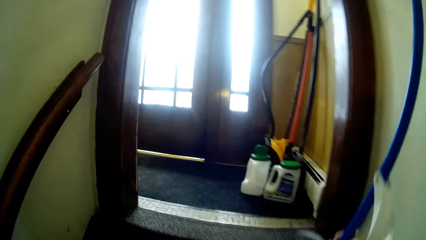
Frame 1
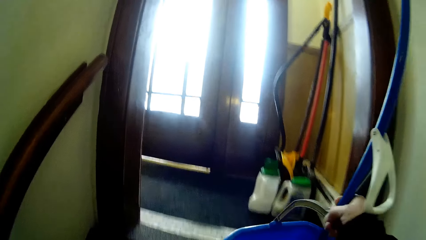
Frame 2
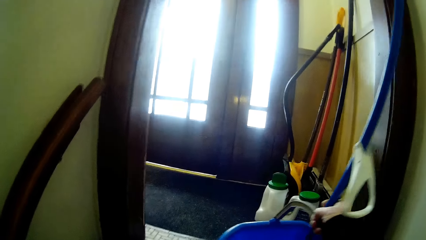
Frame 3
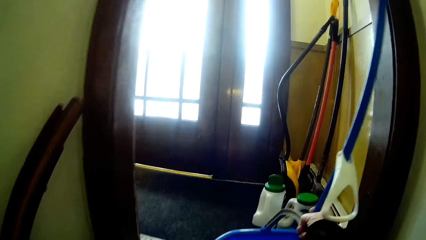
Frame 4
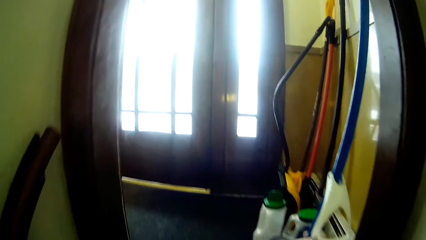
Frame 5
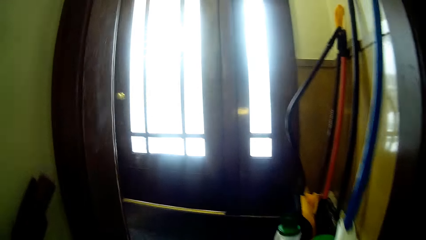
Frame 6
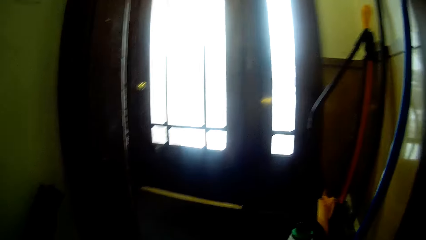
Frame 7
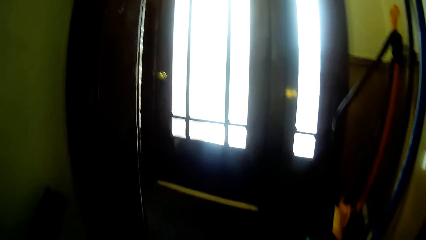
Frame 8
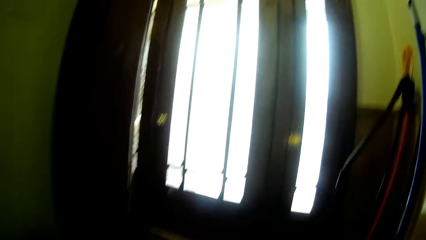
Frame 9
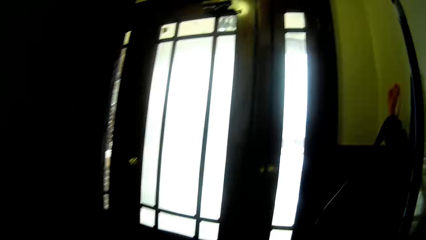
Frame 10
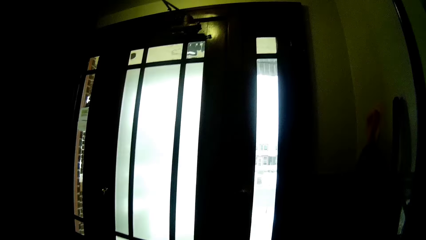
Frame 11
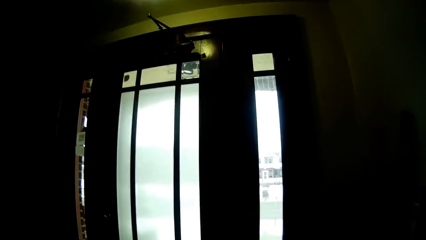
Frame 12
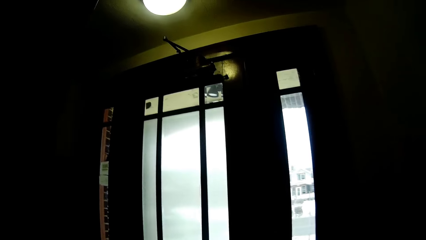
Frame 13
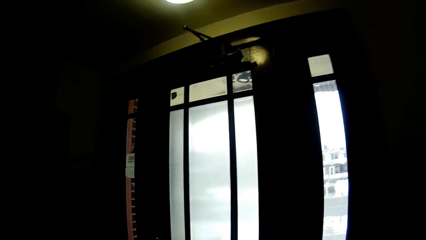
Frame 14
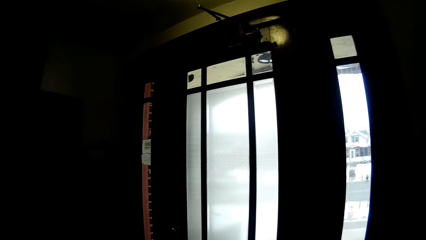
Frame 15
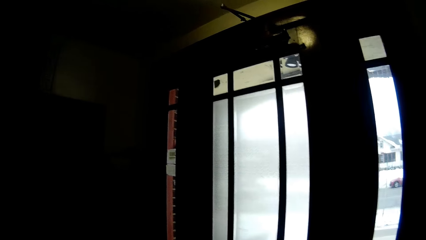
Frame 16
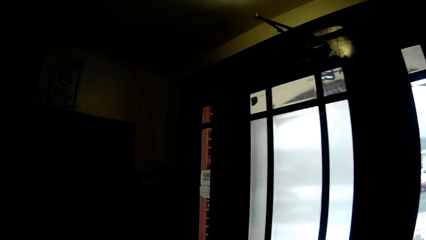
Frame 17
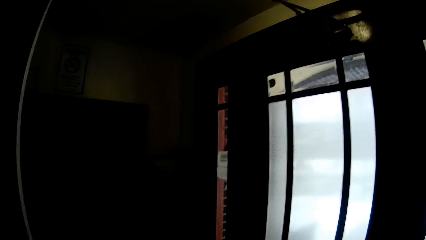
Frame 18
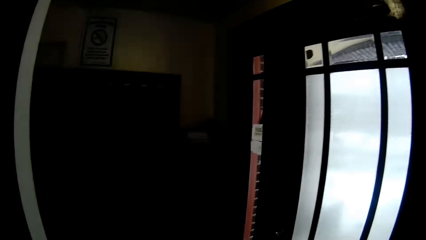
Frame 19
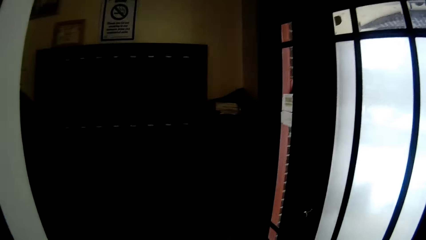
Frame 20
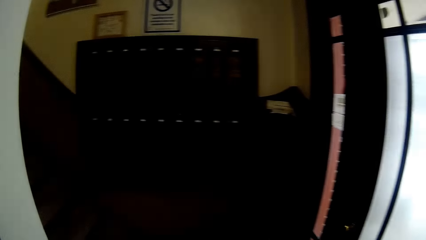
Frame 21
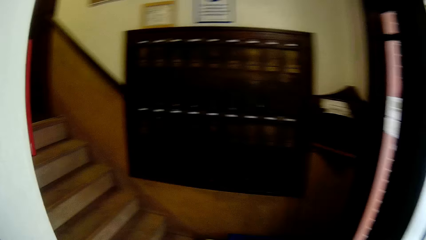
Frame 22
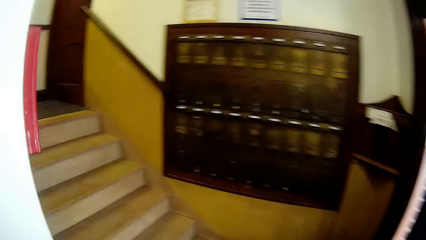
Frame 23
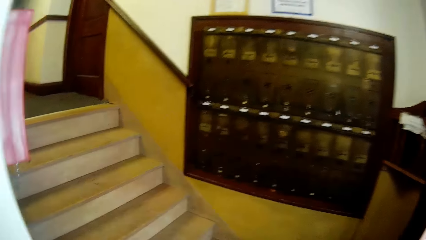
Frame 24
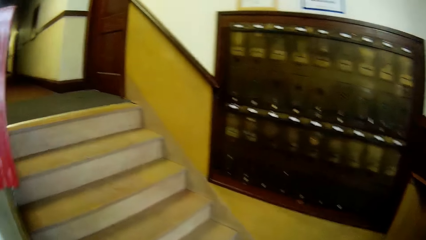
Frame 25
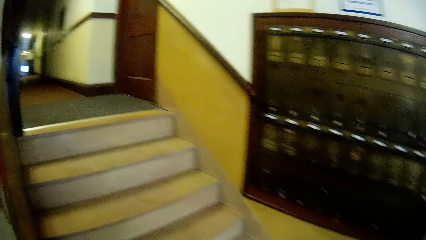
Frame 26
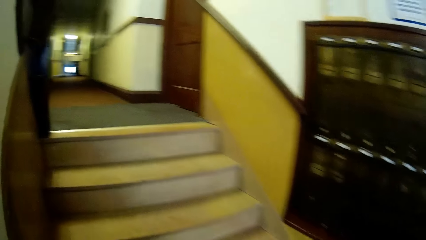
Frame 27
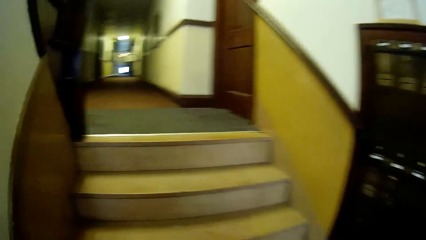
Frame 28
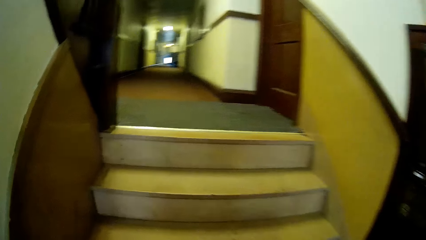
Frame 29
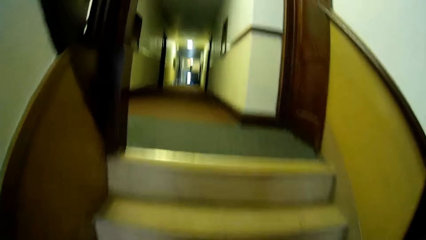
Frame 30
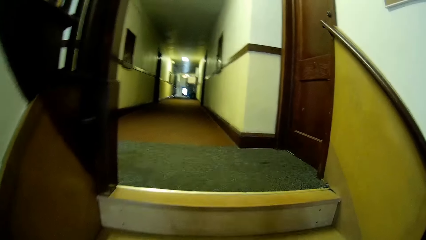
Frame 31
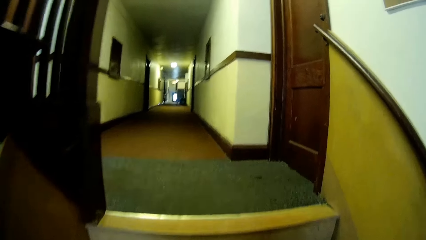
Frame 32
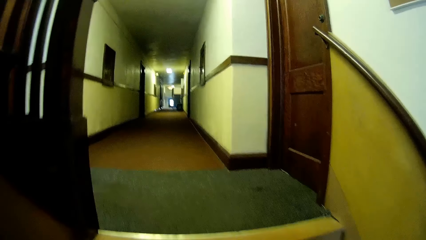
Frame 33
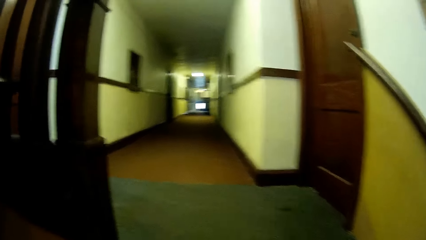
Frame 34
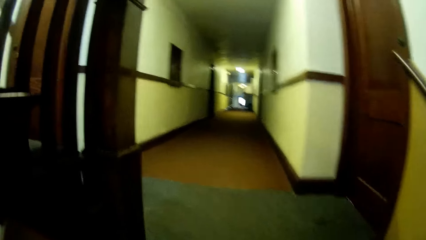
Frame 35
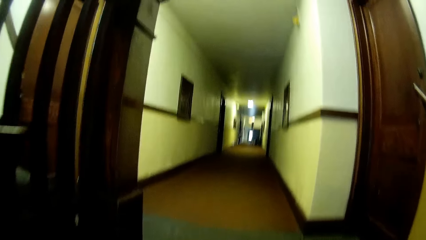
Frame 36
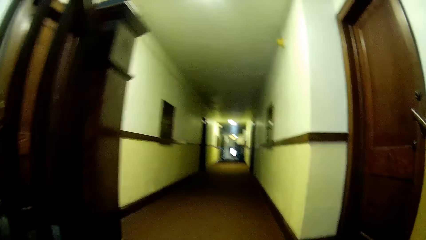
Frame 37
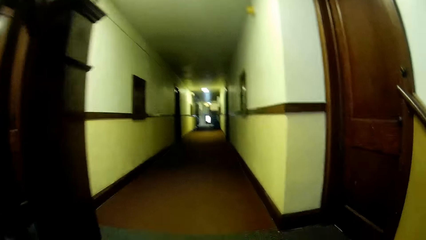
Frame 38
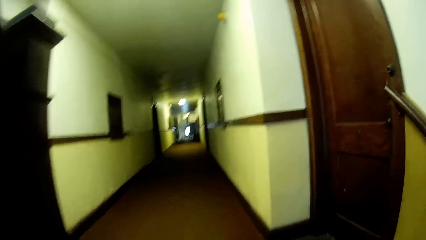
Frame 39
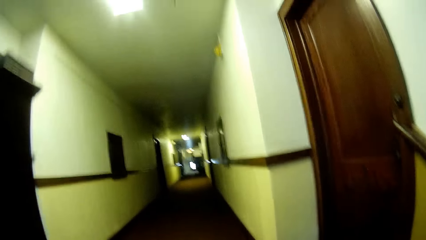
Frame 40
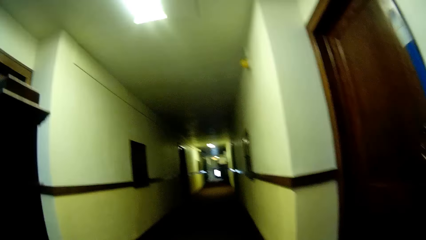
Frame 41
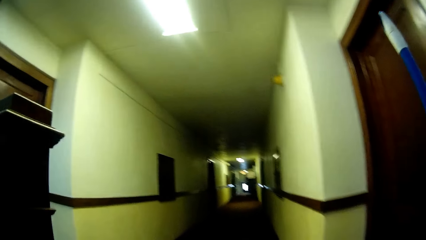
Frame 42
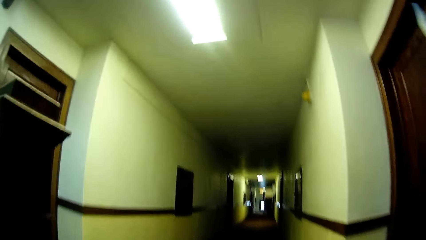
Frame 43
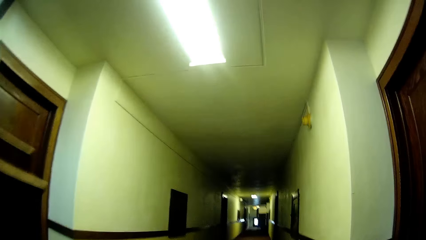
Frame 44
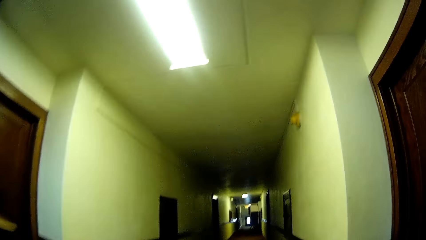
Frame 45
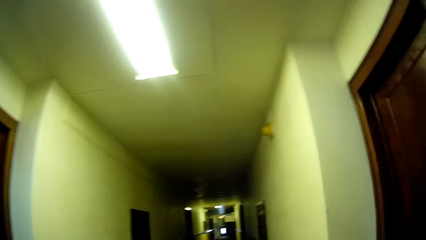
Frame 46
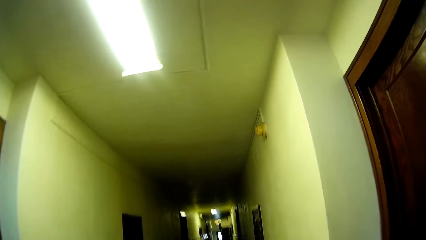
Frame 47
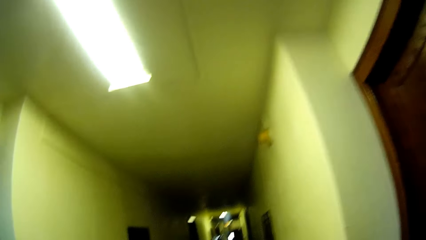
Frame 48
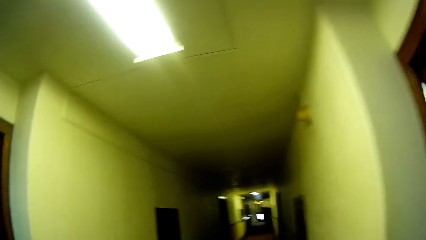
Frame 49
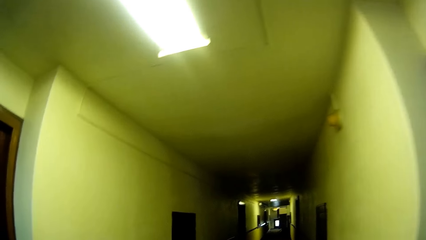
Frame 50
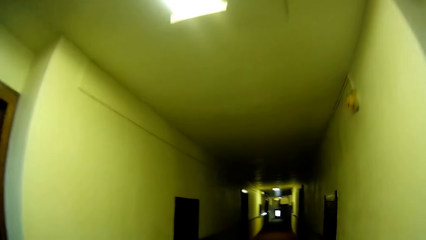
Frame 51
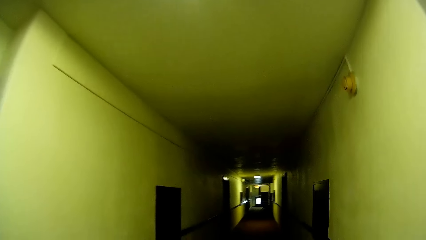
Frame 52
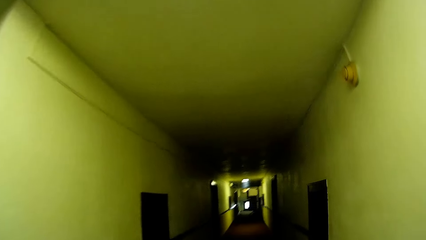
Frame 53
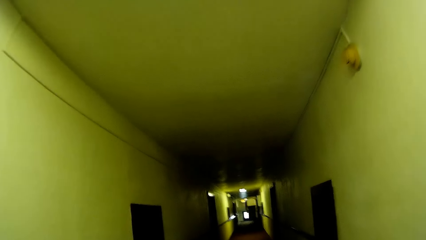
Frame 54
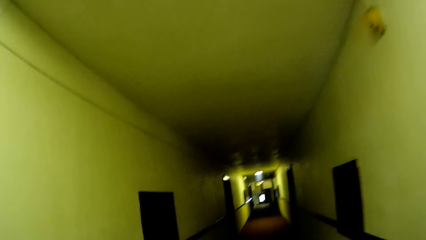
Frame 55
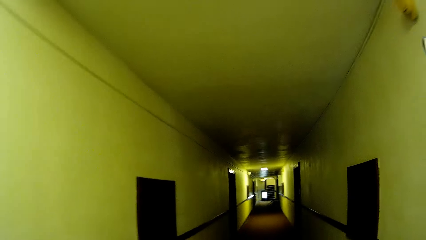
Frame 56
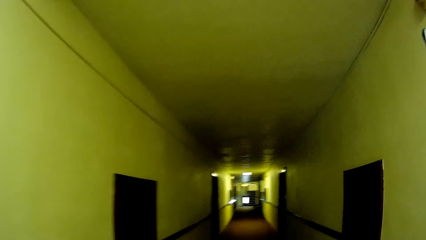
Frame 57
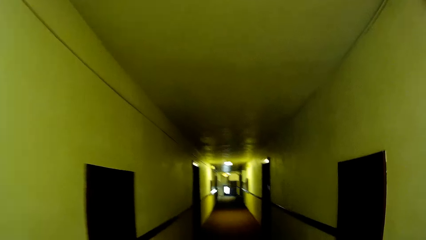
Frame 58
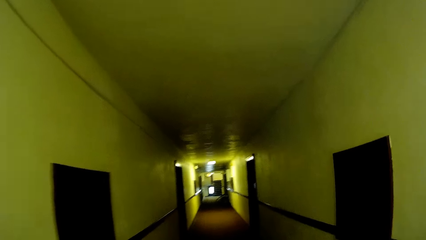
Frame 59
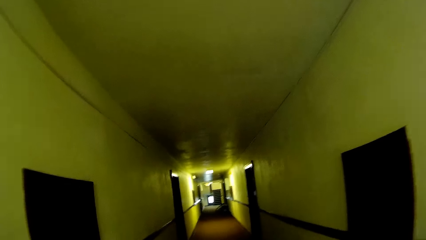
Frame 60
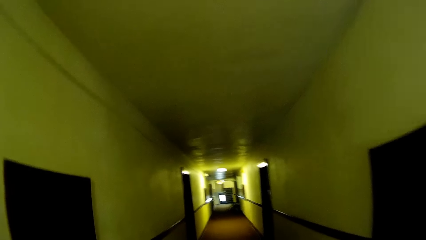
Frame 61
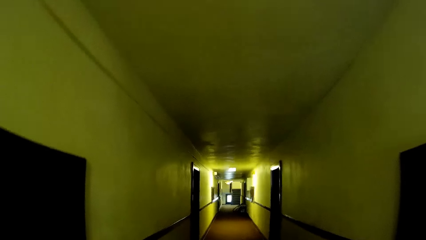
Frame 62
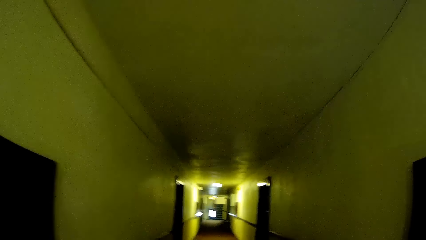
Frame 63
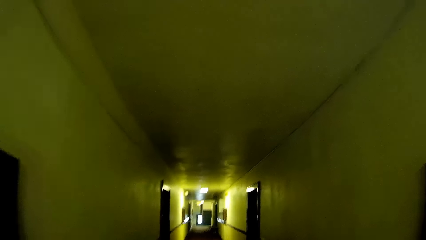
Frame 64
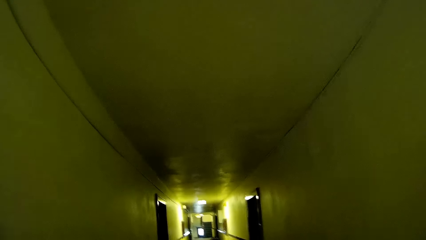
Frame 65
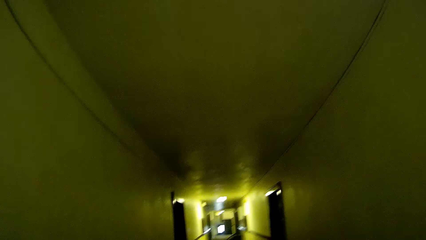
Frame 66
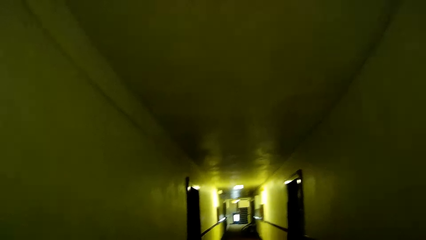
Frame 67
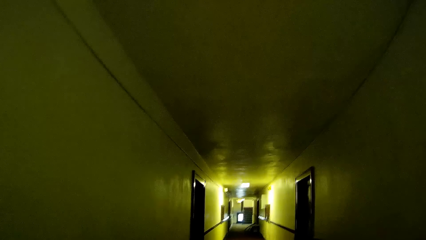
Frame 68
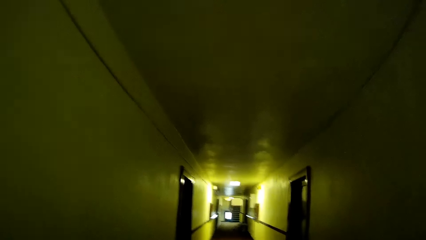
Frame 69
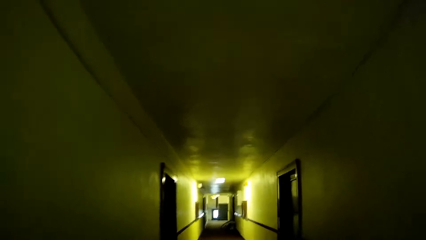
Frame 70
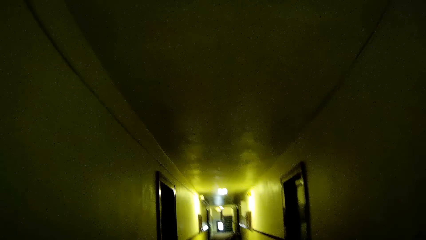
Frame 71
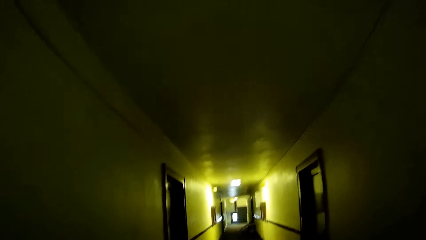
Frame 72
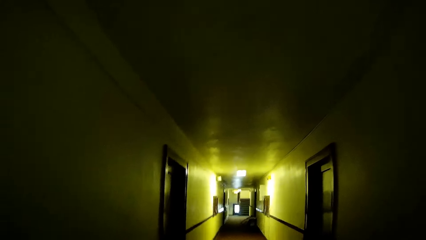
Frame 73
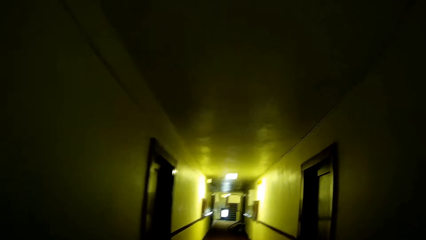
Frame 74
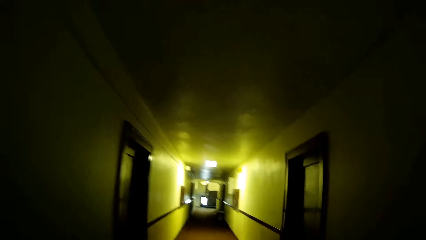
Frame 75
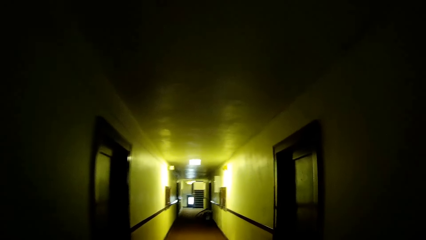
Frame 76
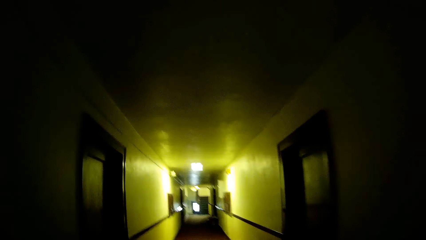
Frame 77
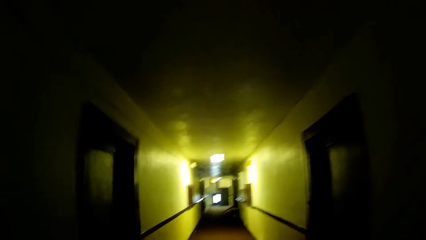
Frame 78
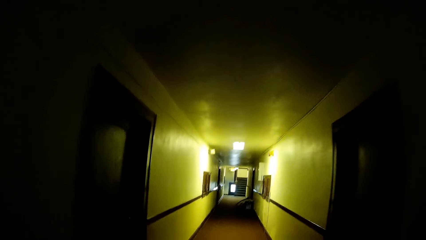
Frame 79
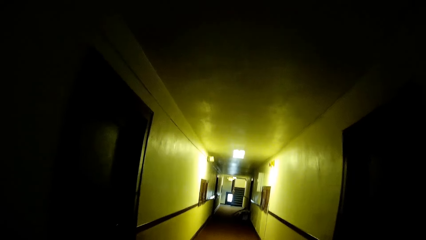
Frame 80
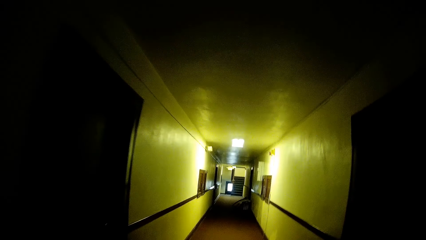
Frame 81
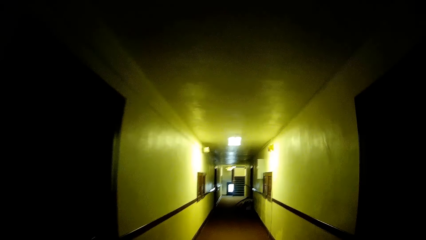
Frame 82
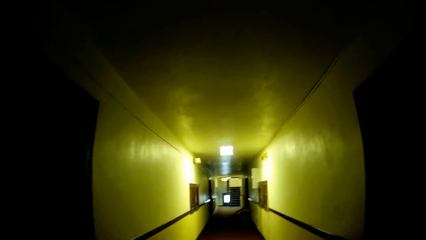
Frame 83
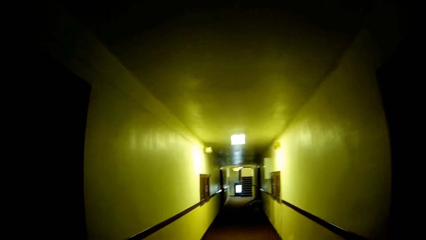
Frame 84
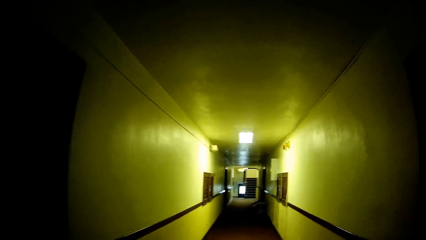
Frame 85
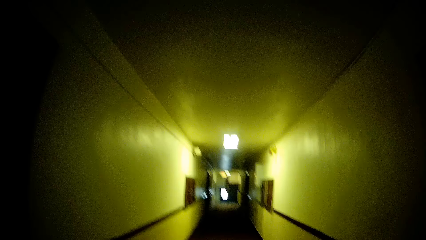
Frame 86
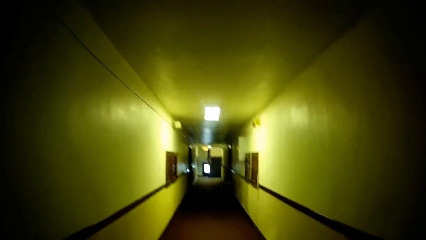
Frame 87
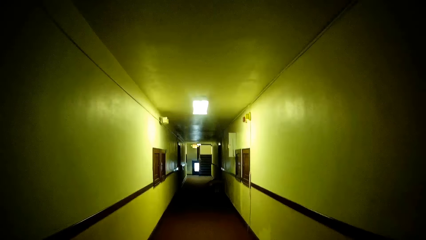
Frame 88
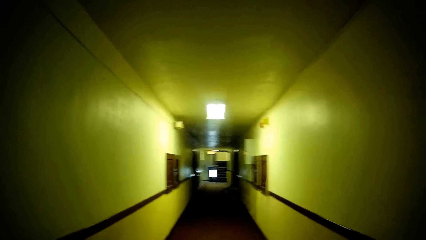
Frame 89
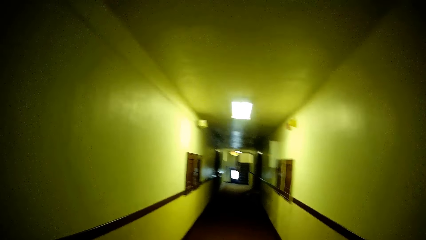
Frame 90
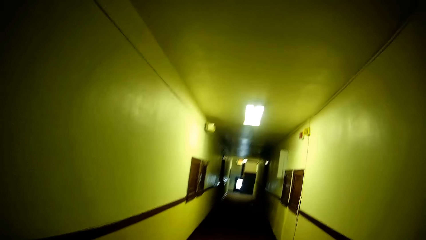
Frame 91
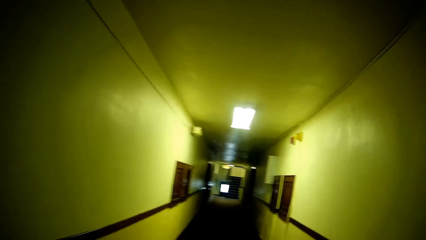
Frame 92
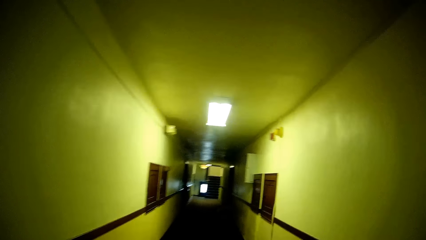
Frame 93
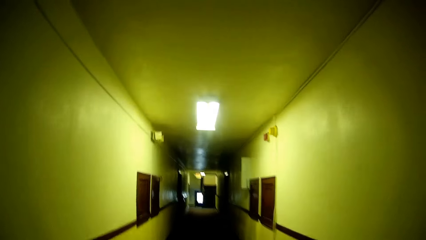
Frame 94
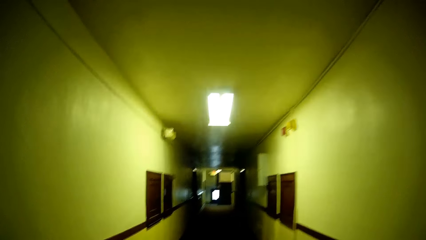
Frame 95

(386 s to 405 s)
The camera wearer adjusts a bucket and the mop. They turn left. They turn left again. They walk upstairs. They walk around in the building.
